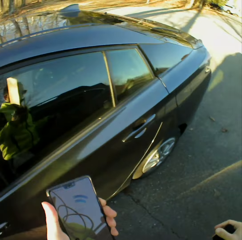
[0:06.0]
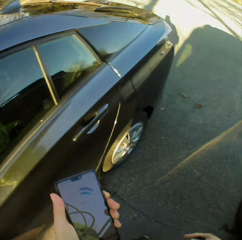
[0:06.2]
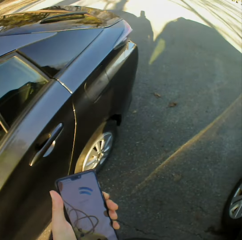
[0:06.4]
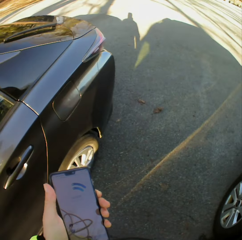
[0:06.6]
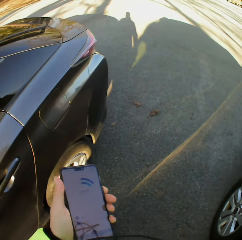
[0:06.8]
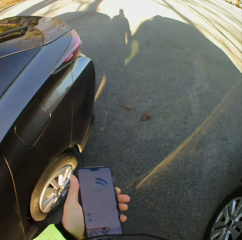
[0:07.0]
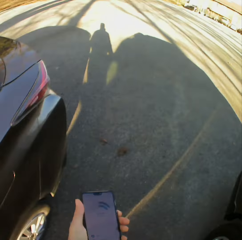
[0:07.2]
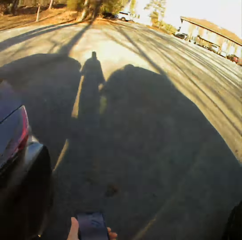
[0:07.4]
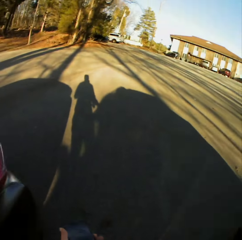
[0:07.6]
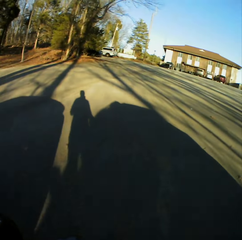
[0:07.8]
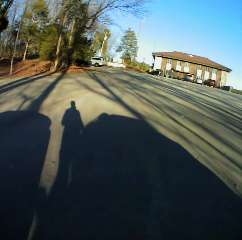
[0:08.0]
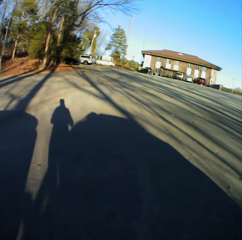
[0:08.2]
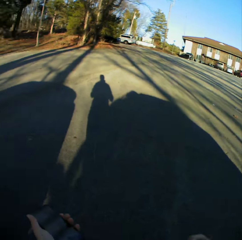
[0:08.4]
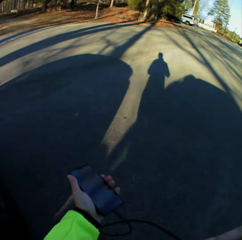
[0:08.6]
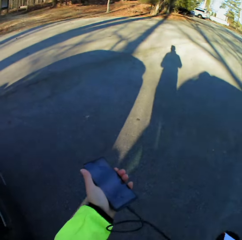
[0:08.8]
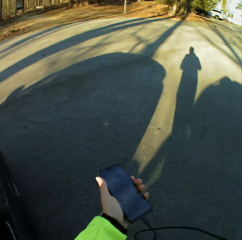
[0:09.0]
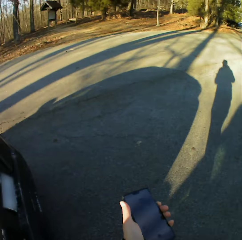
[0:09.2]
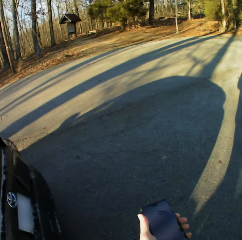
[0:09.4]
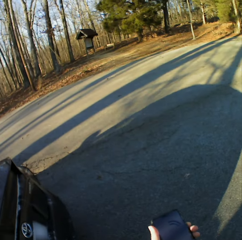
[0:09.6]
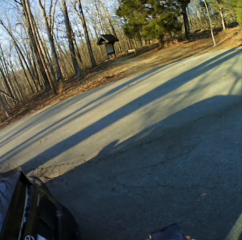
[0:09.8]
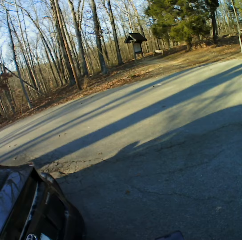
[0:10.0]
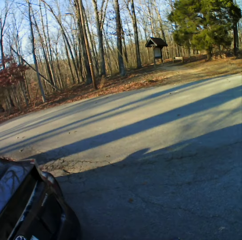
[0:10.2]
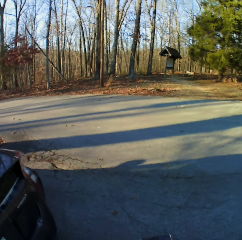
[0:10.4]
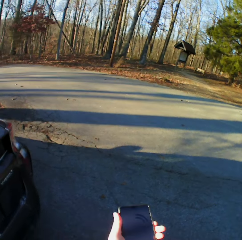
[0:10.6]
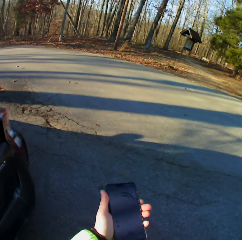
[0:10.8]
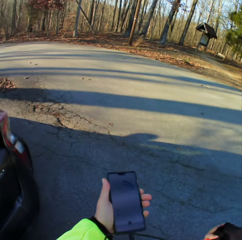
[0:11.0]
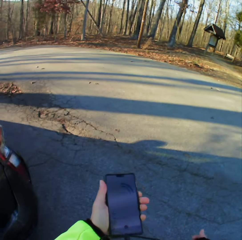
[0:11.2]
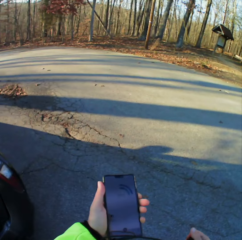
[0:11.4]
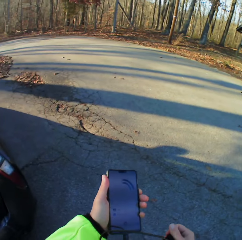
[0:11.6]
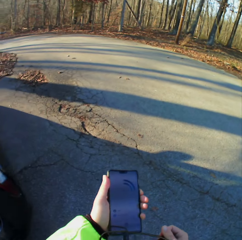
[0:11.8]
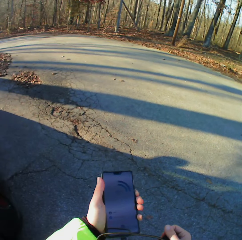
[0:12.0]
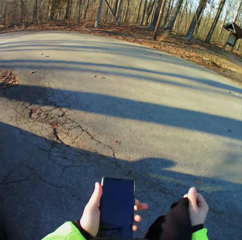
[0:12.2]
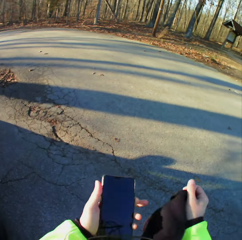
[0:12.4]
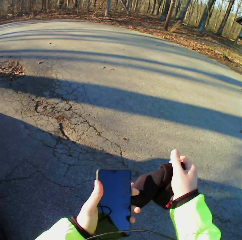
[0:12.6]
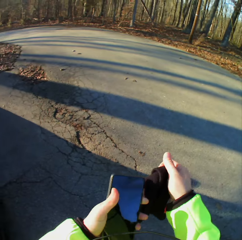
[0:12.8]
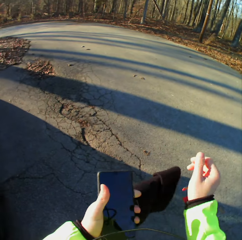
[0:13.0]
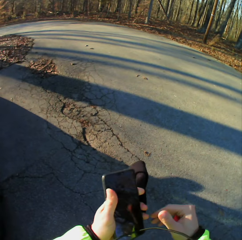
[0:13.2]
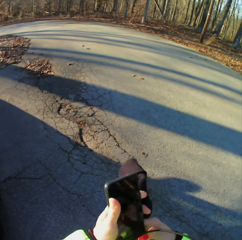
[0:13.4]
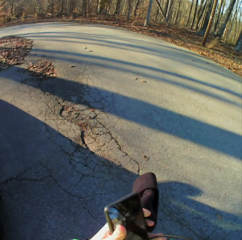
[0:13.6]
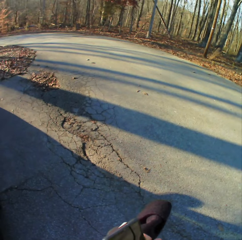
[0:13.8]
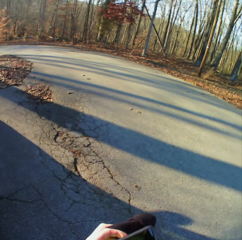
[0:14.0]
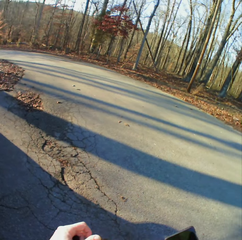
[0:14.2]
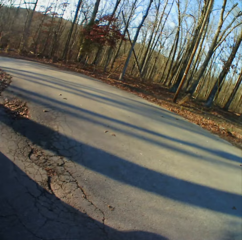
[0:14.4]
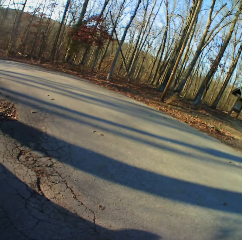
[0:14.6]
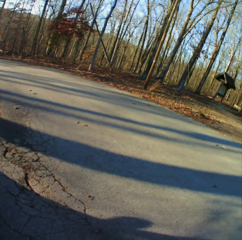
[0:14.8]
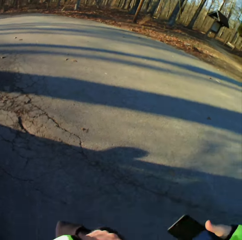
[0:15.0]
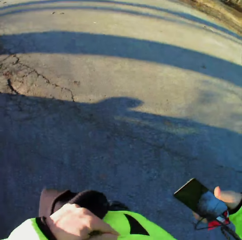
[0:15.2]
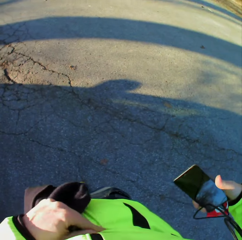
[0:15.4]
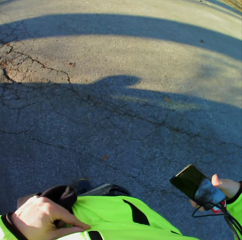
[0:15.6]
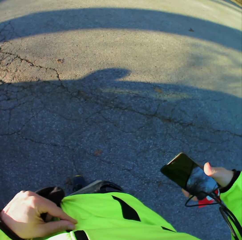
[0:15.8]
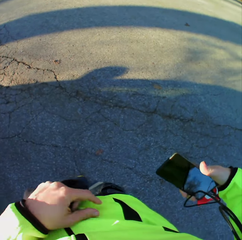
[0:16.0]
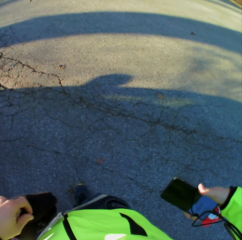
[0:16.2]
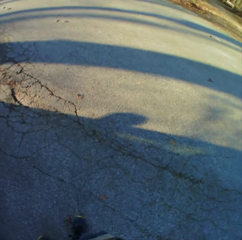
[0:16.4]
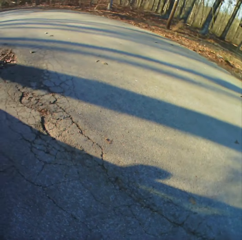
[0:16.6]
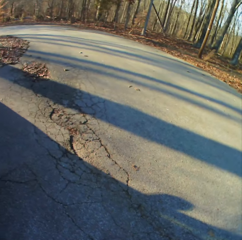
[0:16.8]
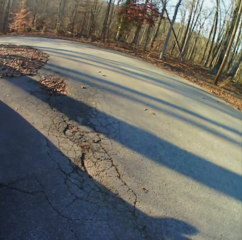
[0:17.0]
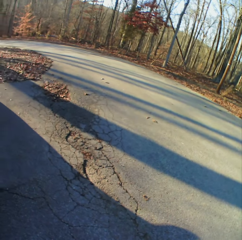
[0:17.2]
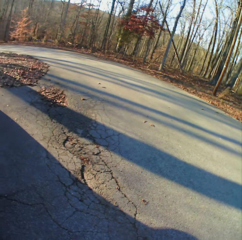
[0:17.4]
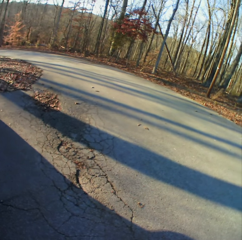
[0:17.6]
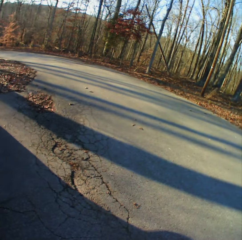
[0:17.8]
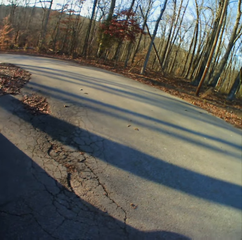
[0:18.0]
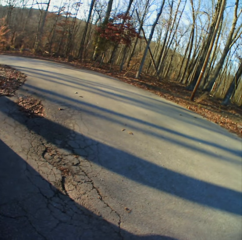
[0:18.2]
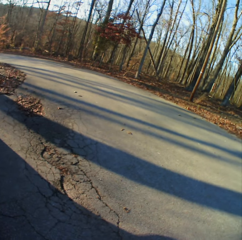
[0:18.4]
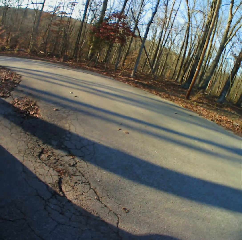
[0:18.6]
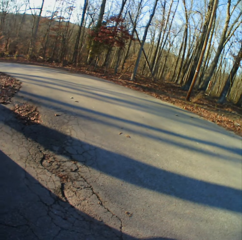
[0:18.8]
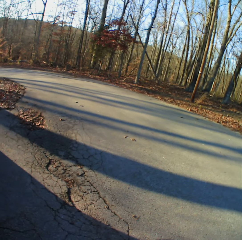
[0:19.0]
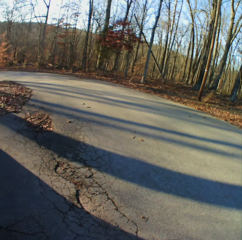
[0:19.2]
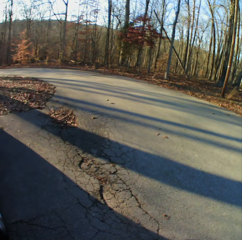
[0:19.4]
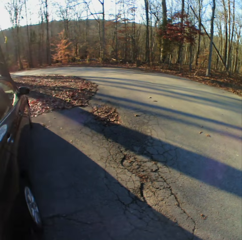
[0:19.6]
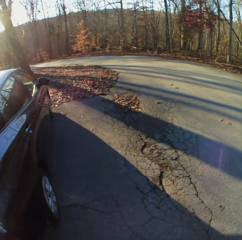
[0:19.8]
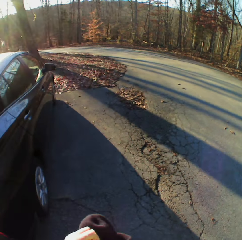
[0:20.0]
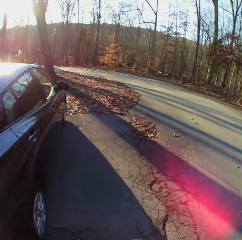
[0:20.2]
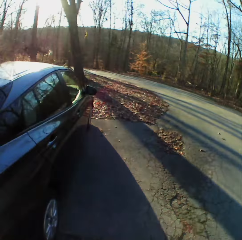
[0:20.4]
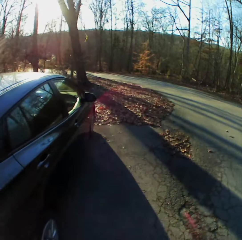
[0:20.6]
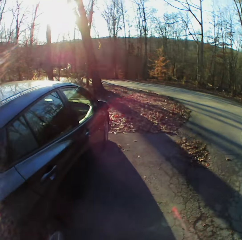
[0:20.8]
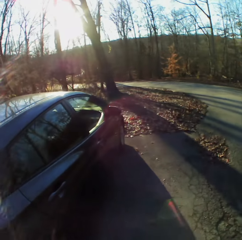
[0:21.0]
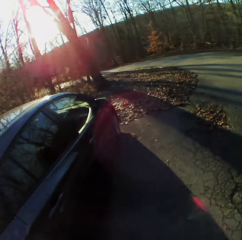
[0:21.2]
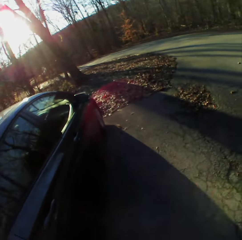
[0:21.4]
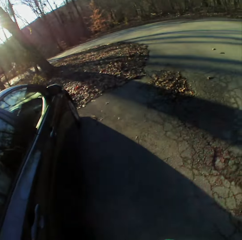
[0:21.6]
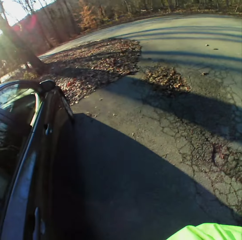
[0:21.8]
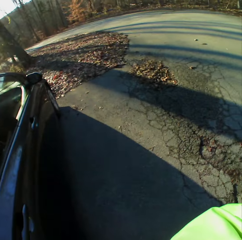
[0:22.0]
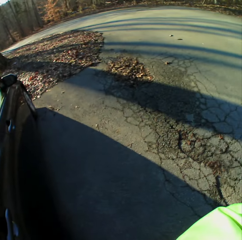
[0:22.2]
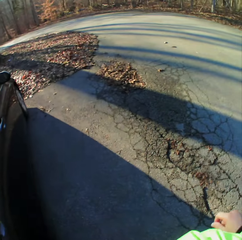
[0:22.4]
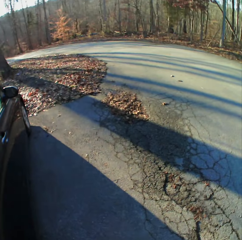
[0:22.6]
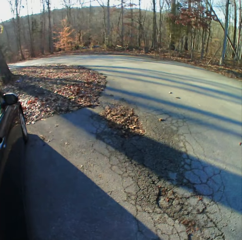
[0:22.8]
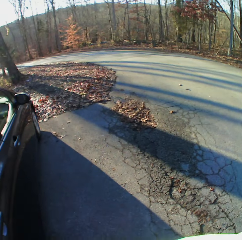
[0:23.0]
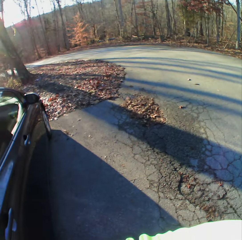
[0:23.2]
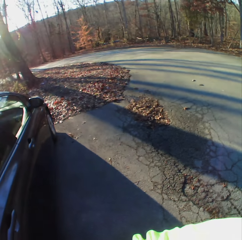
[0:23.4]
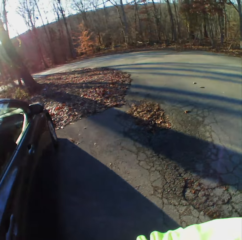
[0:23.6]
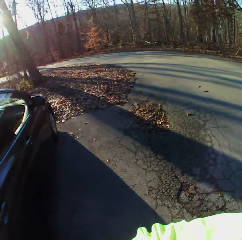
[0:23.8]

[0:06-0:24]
The camera wearer closes the car door. They walk on the road. They check the phone. They hold the phone. They hold the mavin cap. They hold the phone with the right hand. They put the mavin cap into the pocket. They walk on the road.

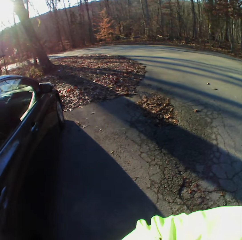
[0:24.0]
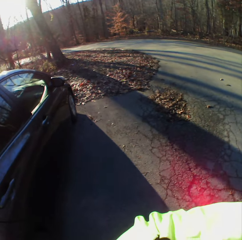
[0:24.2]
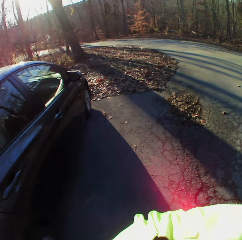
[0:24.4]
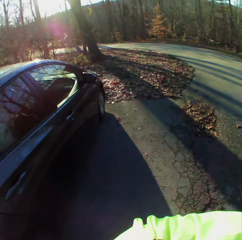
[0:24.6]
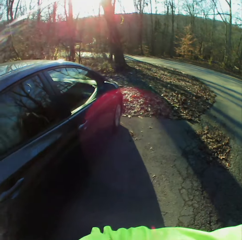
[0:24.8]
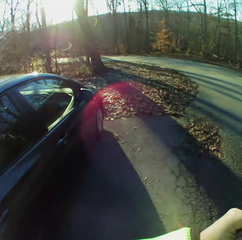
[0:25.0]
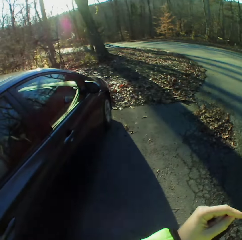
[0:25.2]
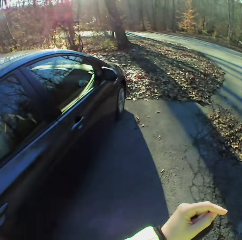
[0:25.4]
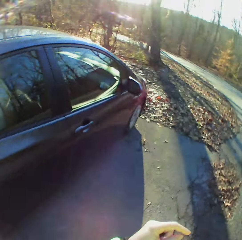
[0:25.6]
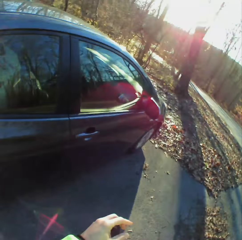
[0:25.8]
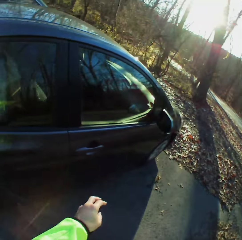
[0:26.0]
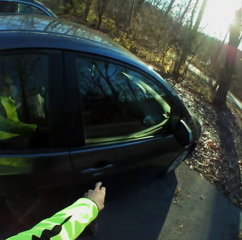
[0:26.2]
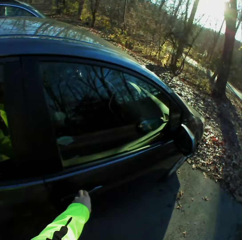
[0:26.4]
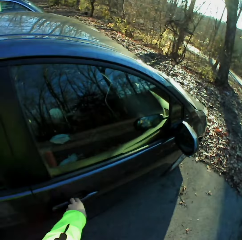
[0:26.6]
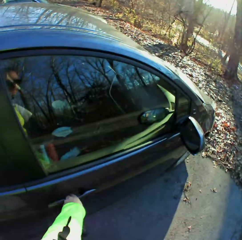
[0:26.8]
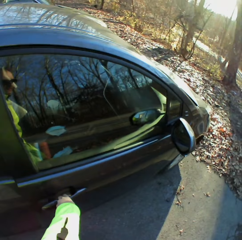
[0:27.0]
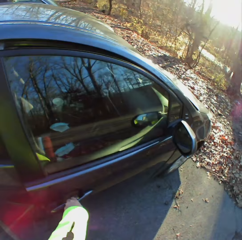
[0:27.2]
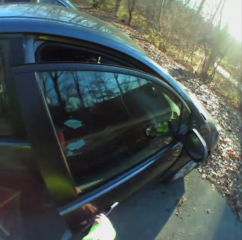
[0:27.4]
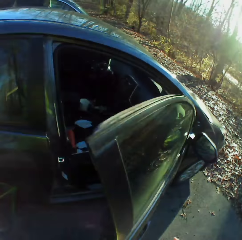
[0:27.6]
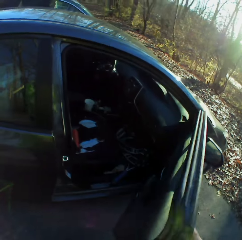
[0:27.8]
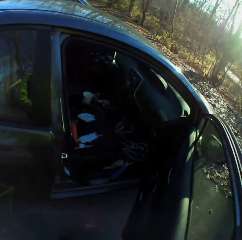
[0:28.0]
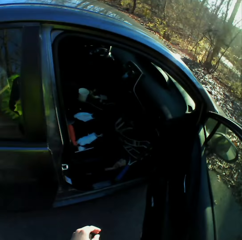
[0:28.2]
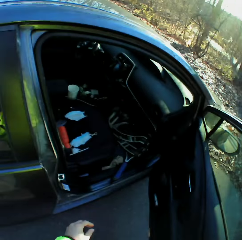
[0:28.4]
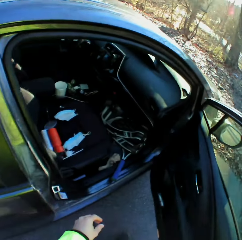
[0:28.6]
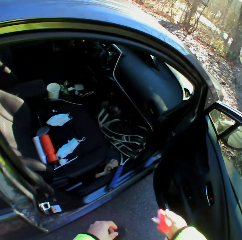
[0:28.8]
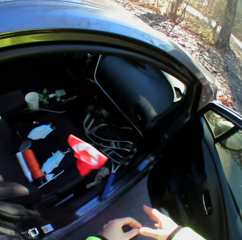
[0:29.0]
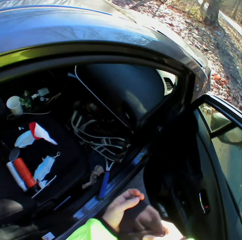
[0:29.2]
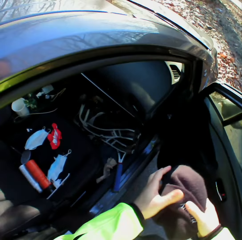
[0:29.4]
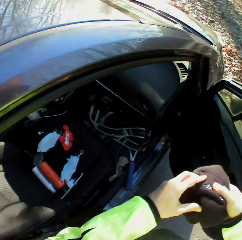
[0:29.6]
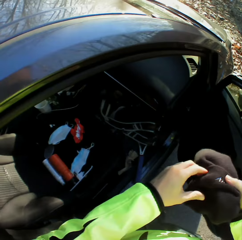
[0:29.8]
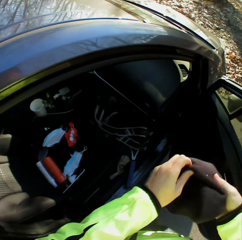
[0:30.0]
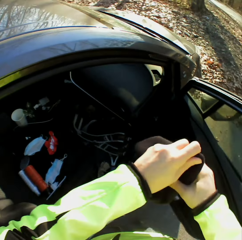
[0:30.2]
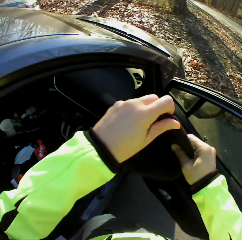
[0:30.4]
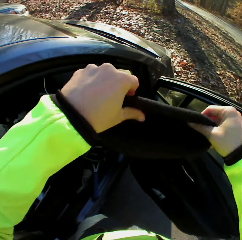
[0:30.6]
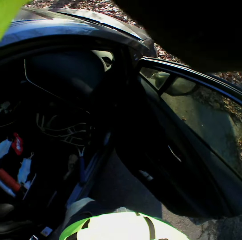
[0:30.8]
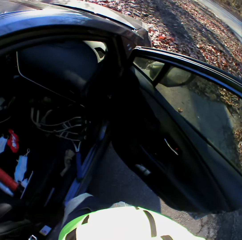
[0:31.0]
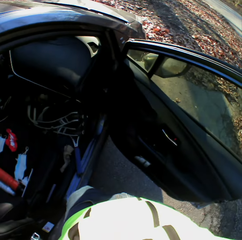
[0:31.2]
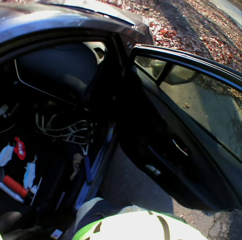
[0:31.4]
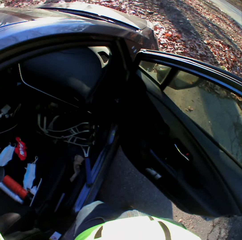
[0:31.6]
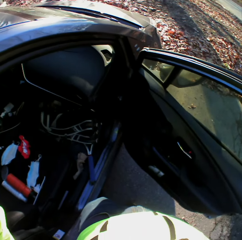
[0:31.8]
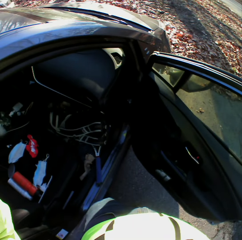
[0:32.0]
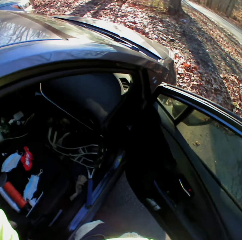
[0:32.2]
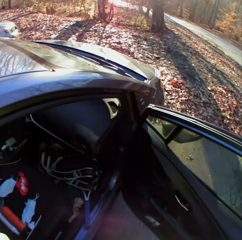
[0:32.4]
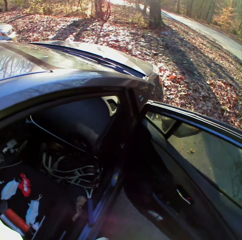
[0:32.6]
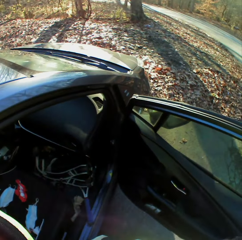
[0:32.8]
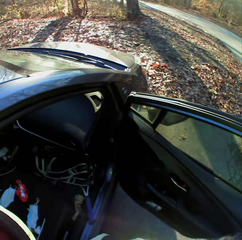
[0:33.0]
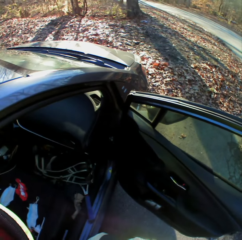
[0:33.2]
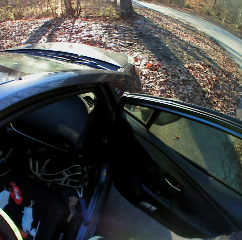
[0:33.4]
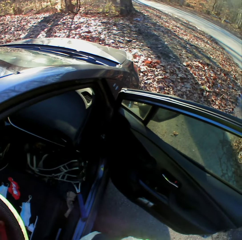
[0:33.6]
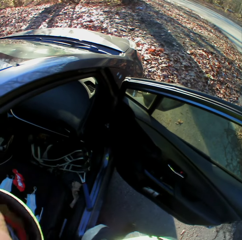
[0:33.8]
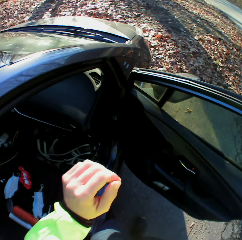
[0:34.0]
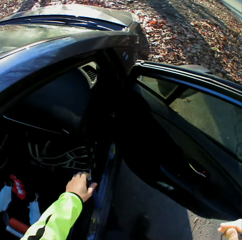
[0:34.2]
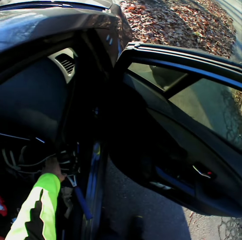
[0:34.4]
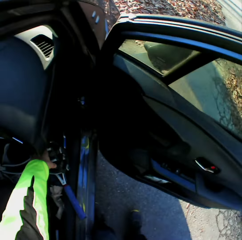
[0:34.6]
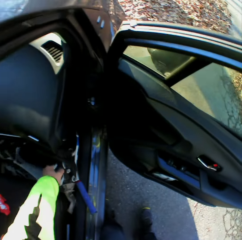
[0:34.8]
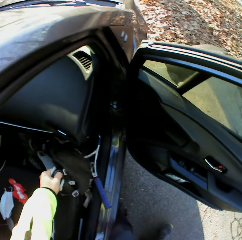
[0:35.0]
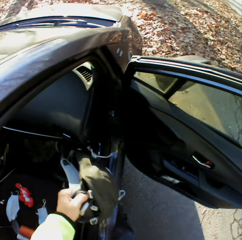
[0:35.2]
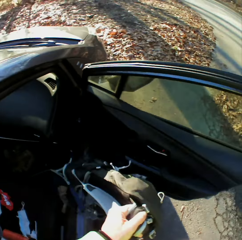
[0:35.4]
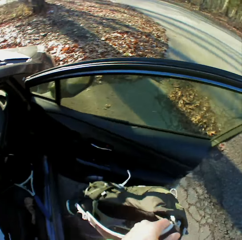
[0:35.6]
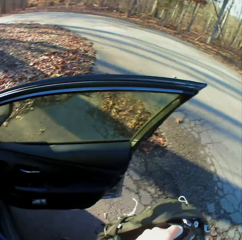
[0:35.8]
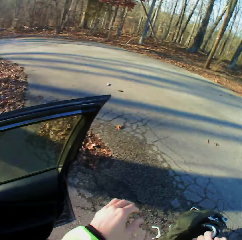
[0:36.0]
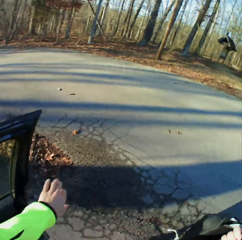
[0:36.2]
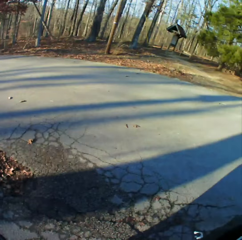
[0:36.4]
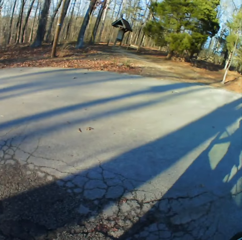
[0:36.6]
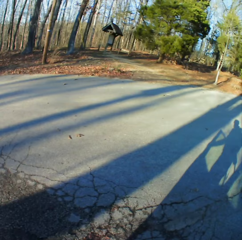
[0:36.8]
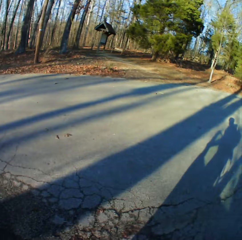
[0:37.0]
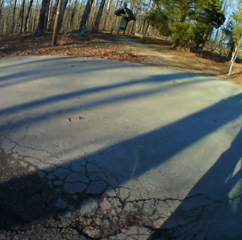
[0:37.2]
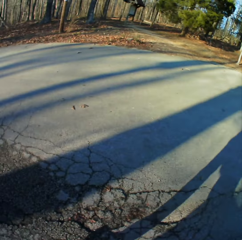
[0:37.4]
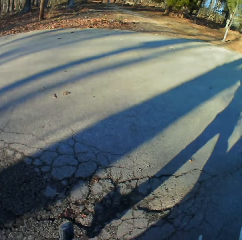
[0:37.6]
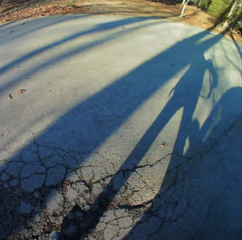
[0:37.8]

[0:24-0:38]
The camera wearer takes the video with the phone. They adjust the camera. They open the car door. They drop something. They hold the mavin cap with two hands. They throw something on a car seat. They put the mavin cap on the head. They take the shoes from the car. They pick up the bag.
